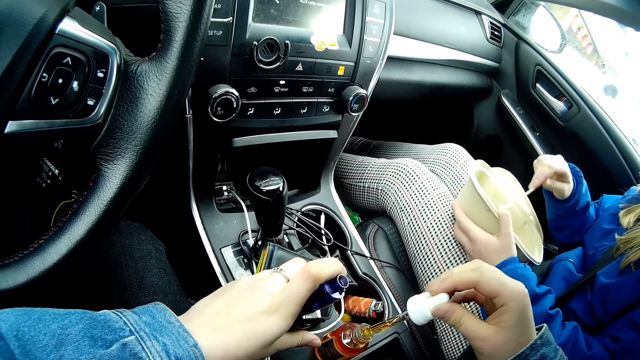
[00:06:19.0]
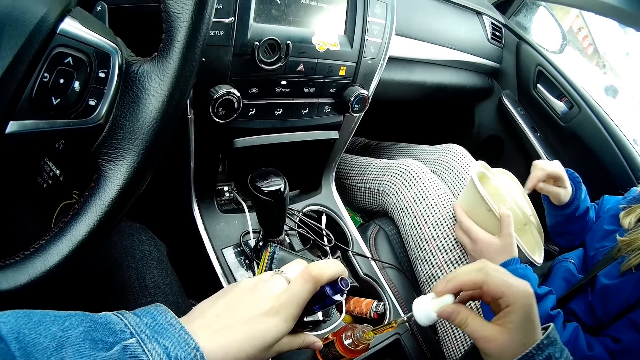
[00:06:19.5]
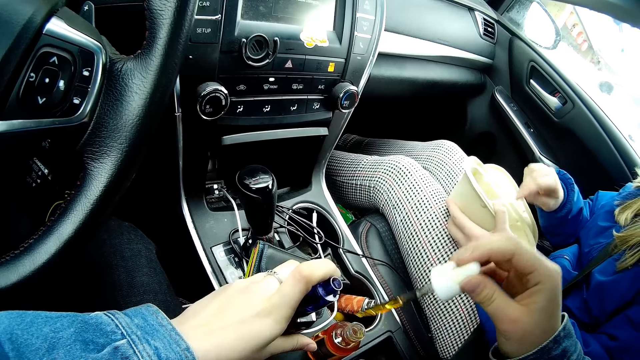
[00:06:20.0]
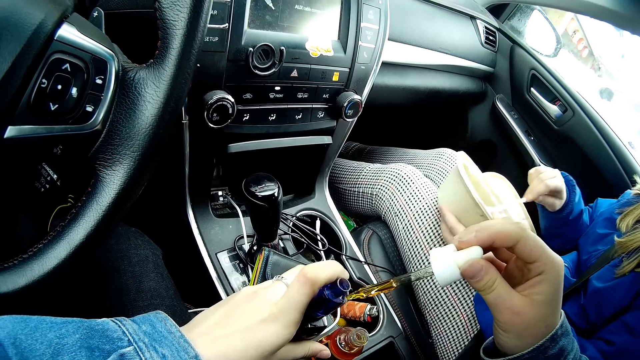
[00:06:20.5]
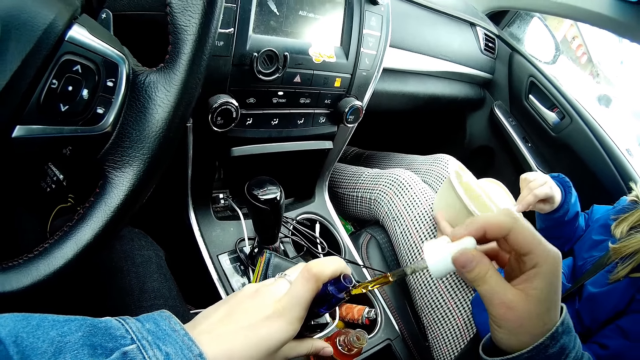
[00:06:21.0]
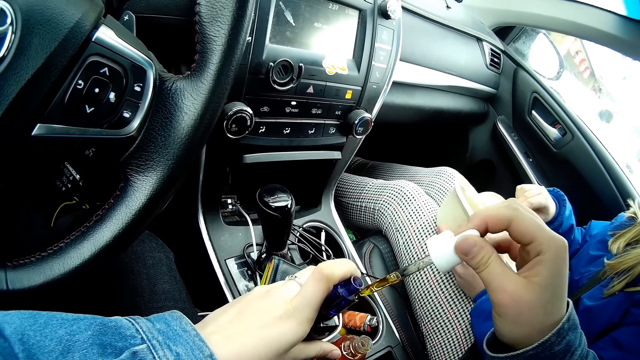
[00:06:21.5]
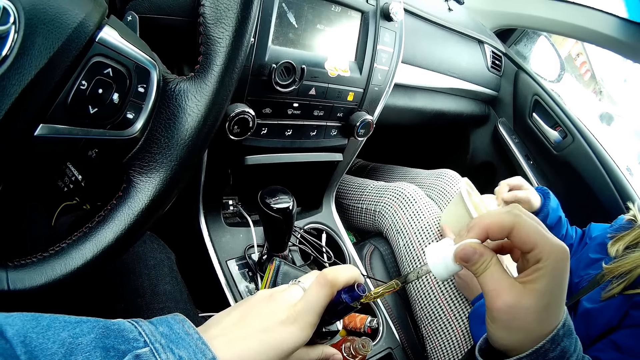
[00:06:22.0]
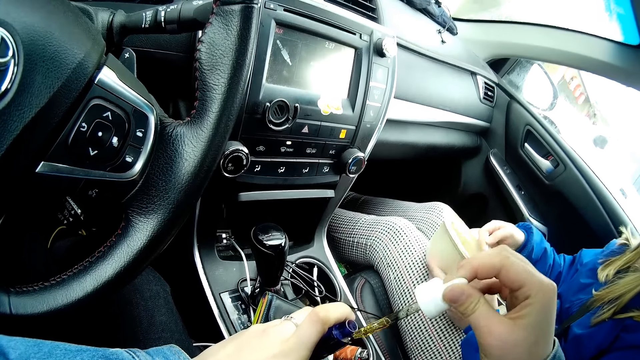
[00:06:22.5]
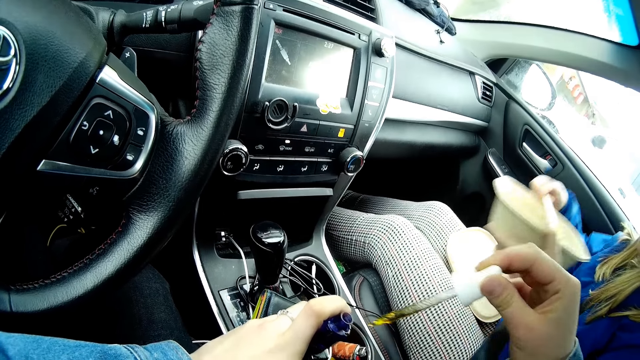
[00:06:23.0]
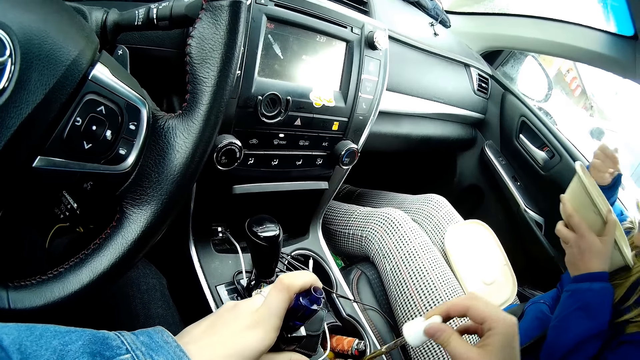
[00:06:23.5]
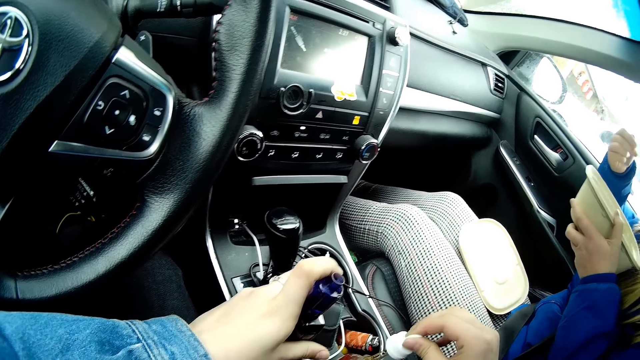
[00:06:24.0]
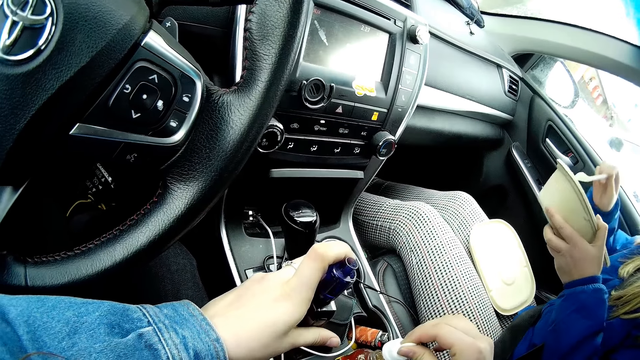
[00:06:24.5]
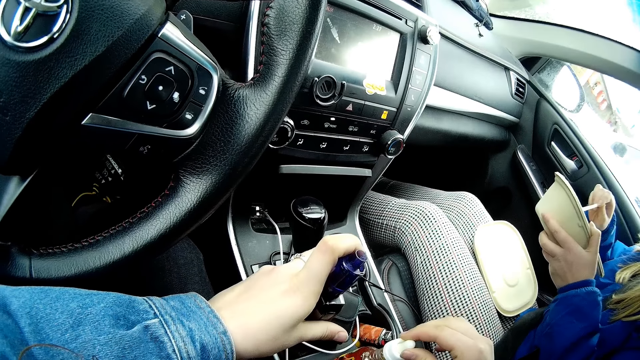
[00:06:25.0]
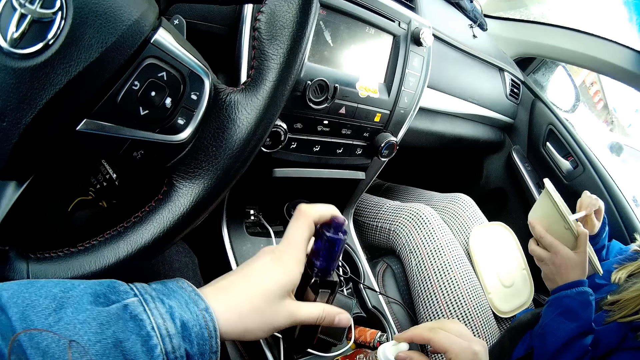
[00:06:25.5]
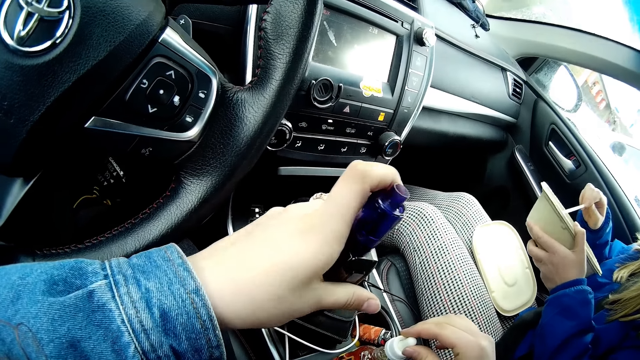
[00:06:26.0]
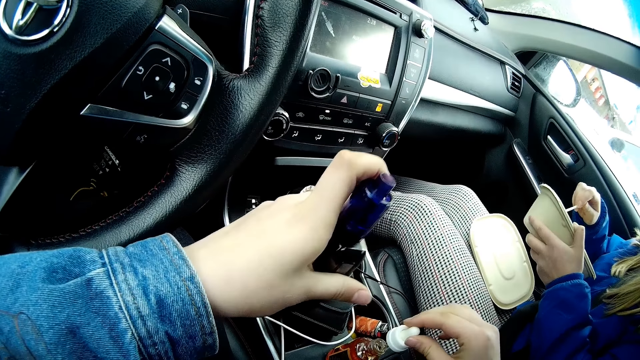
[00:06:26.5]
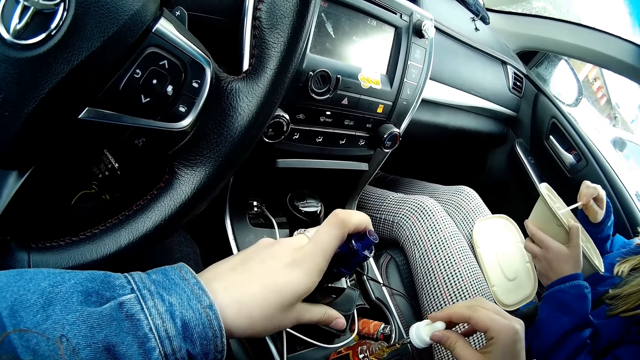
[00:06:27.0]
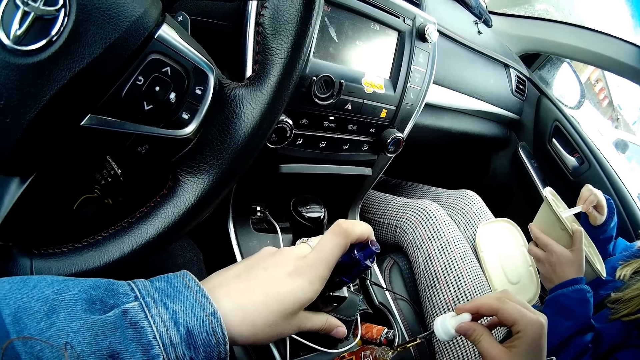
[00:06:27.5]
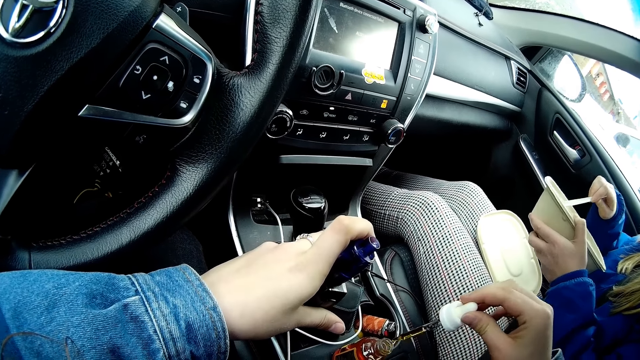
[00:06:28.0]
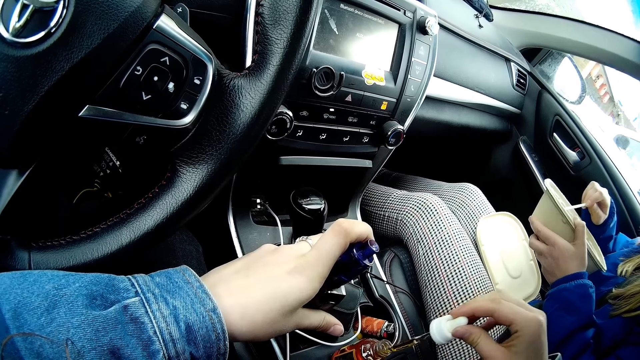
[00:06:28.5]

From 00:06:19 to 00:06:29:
The camera wearer presses the liquid into a second bottle. The woman eats something. The camera wearer takes some liquid from the bottle with the tube. They lift the bottle of something. The woman holds a spoon inside a bowl.

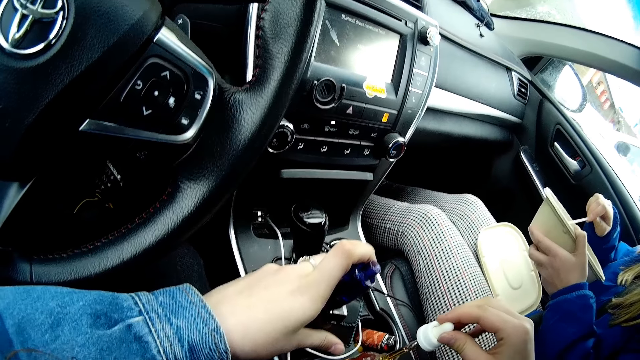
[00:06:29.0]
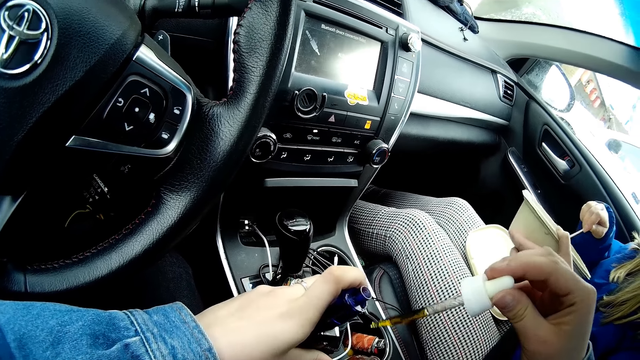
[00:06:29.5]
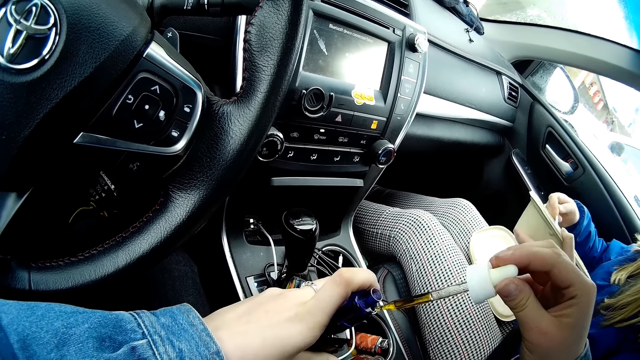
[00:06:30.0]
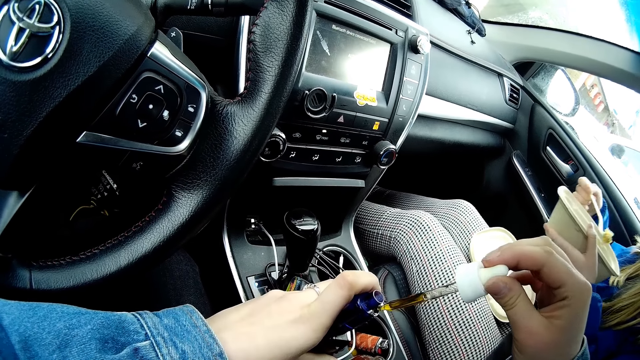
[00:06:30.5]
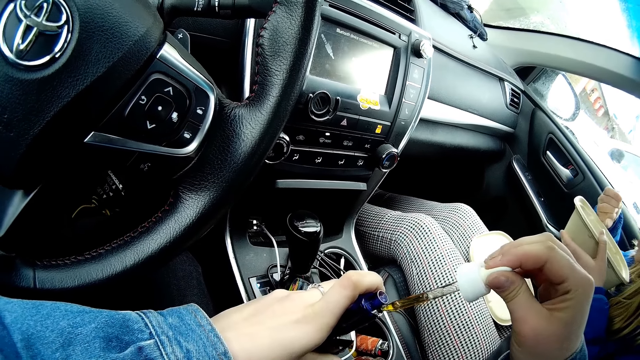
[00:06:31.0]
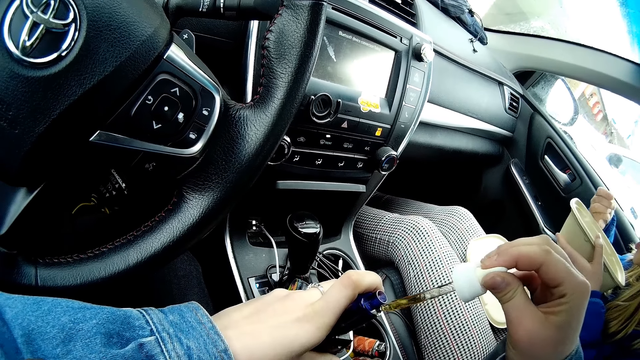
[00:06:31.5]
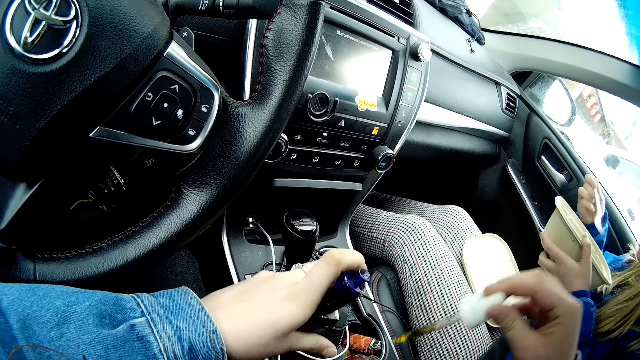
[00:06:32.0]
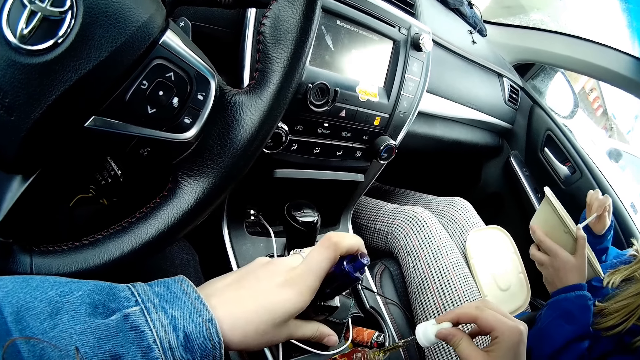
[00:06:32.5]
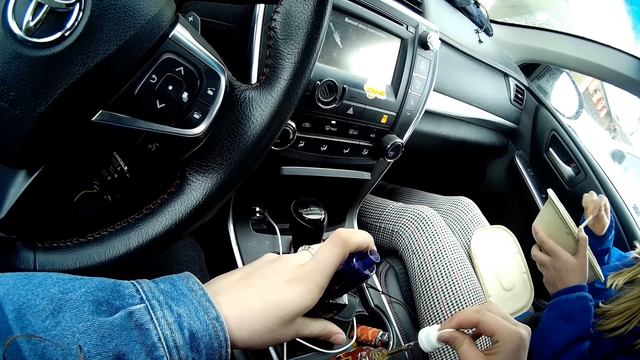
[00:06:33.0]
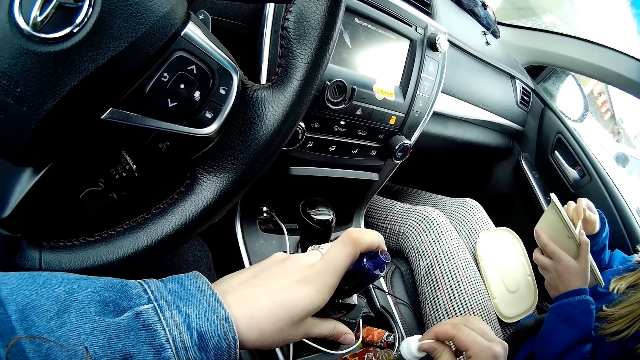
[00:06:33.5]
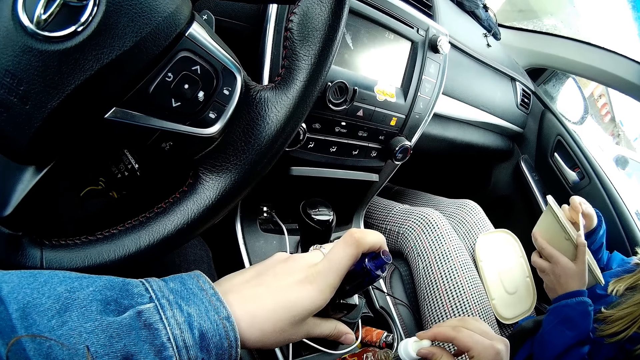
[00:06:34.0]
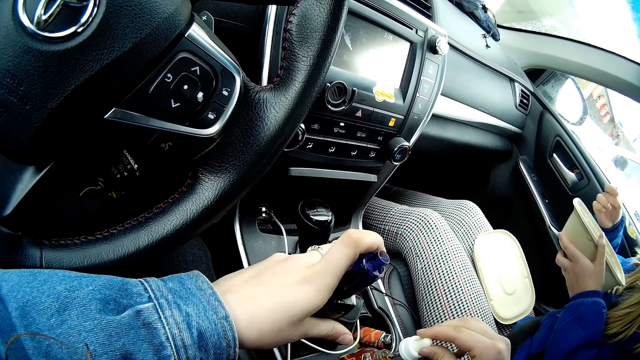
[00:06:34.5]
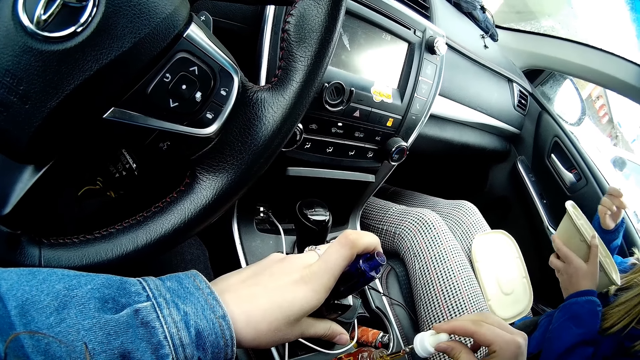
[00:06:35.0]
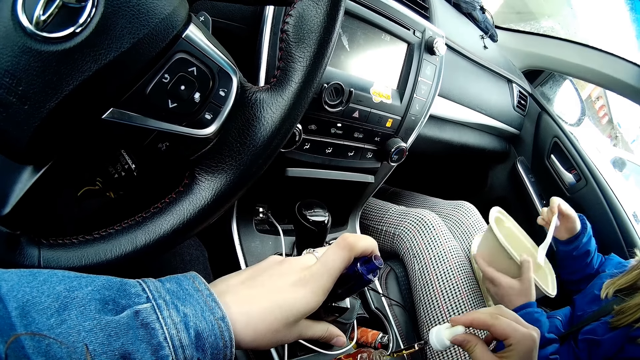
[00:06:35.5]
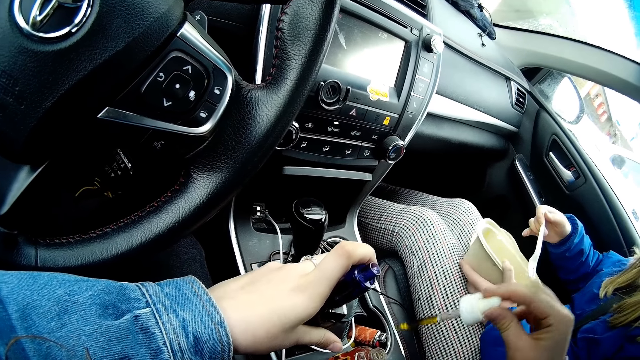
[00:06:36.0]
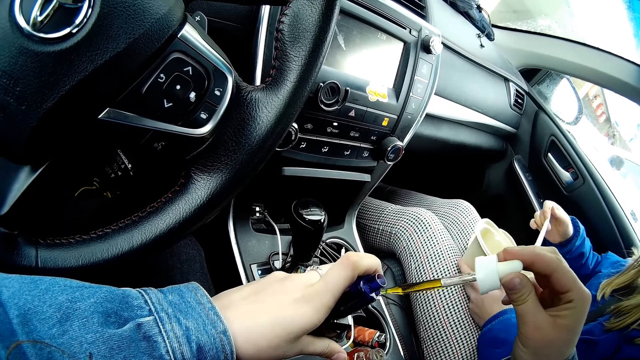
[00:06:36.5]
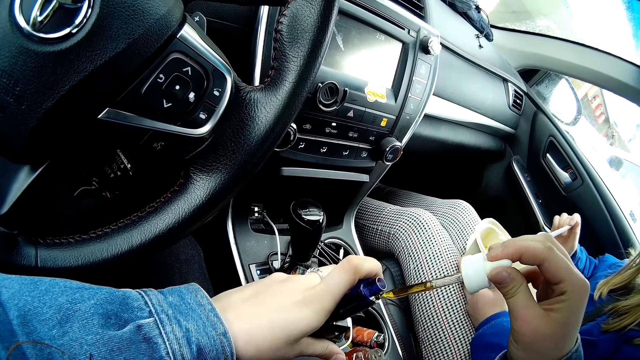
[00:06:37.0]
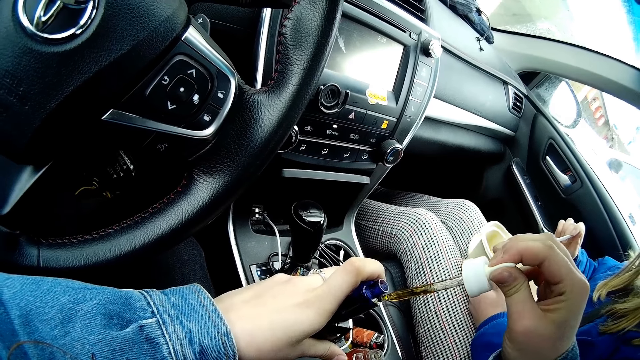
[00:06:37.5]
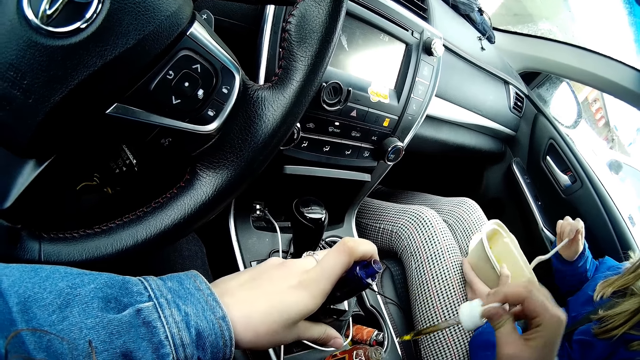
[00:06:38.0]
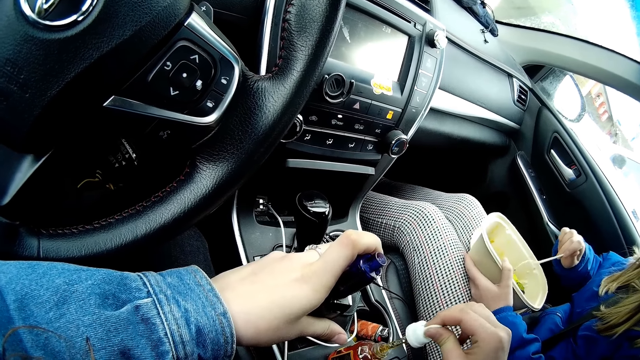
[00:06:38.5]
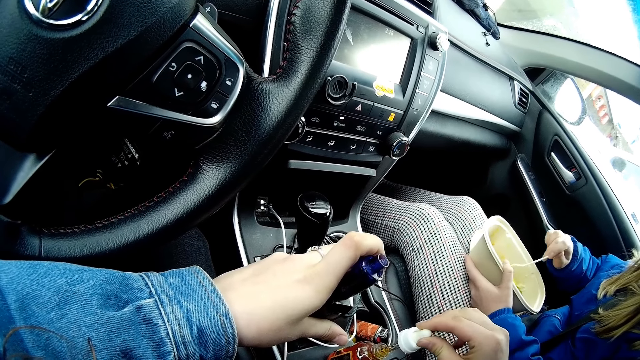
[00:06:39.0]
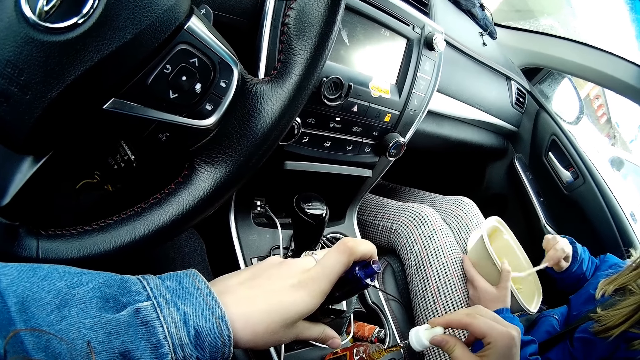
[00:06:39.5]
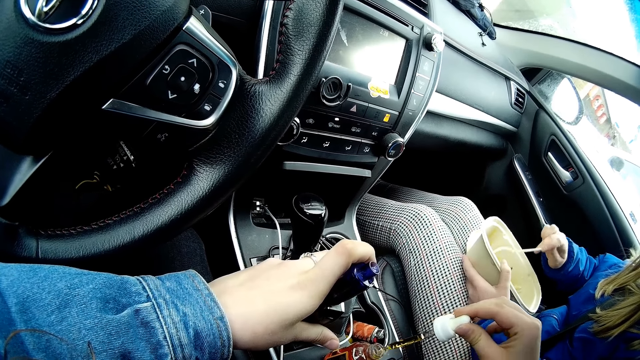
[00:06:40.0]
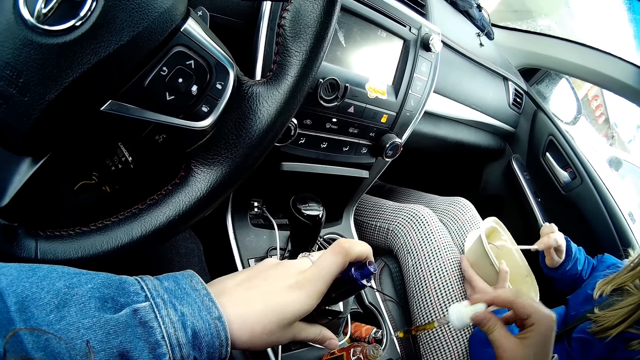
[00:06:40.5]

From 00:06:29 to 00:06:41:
The camera wearer presses the liquid into the second bottle. The woman eats something. The camera wearer takes some liquid from the bottle with the tube. The woman scoops something from the tin and eats something. The camera wearer presses the liquid into the second bottle and takes some liquid from the bottle with the tube.
